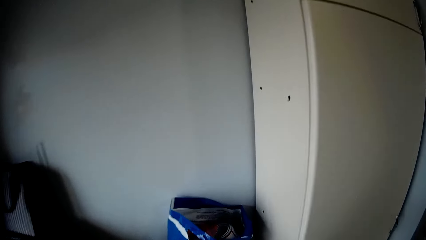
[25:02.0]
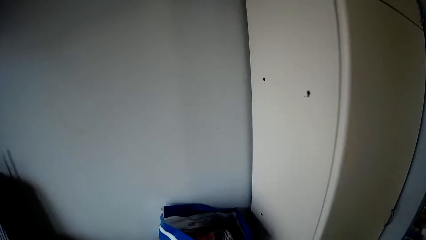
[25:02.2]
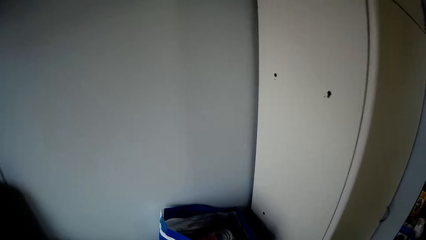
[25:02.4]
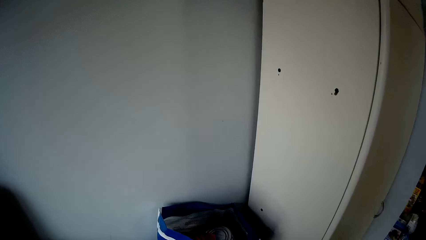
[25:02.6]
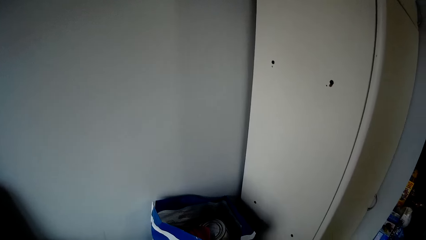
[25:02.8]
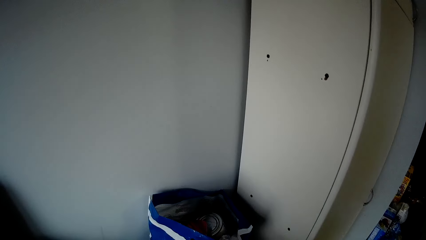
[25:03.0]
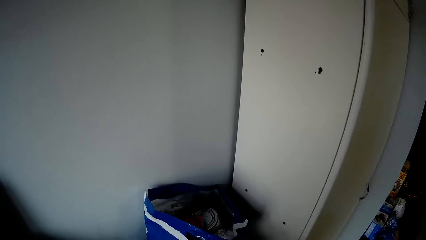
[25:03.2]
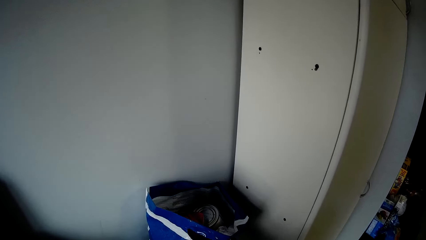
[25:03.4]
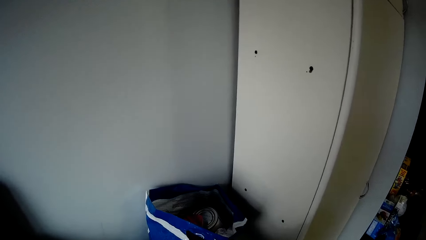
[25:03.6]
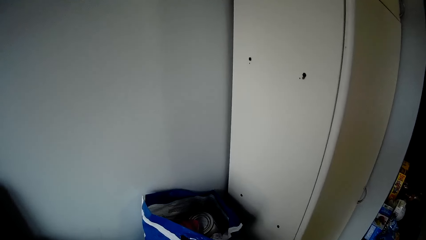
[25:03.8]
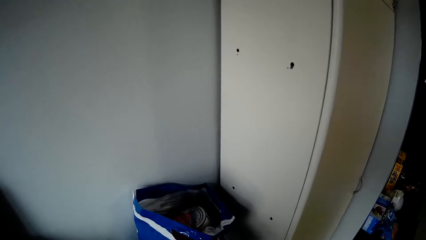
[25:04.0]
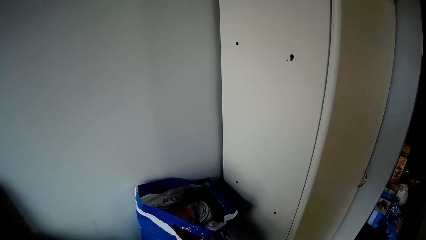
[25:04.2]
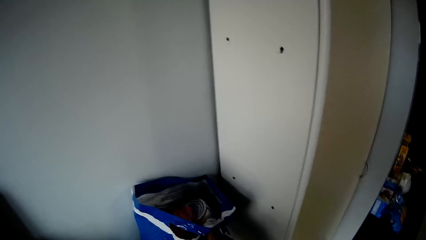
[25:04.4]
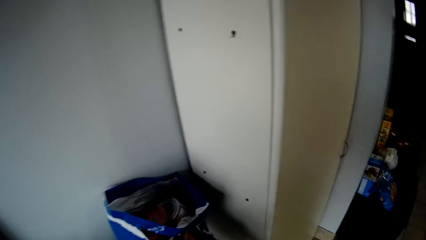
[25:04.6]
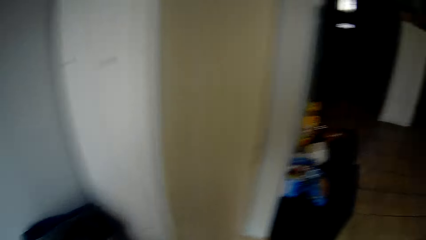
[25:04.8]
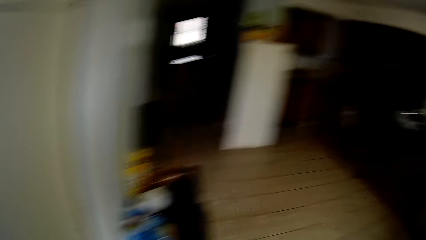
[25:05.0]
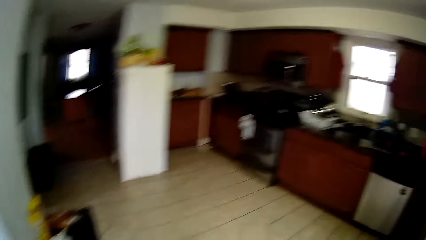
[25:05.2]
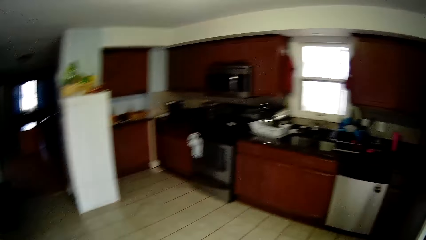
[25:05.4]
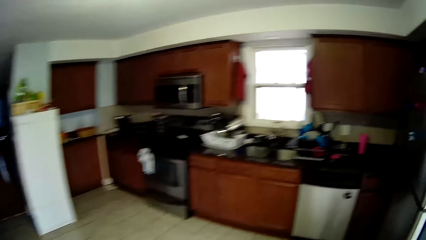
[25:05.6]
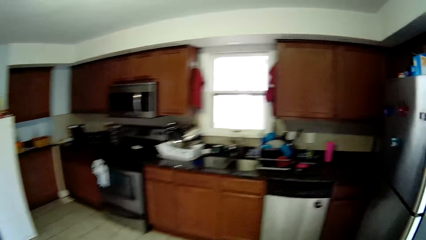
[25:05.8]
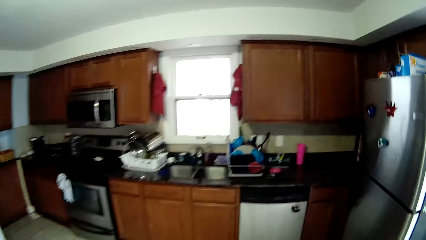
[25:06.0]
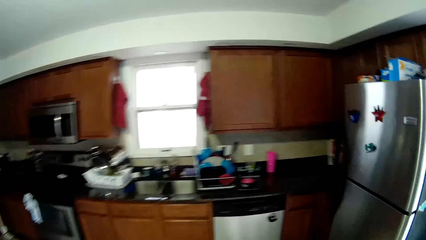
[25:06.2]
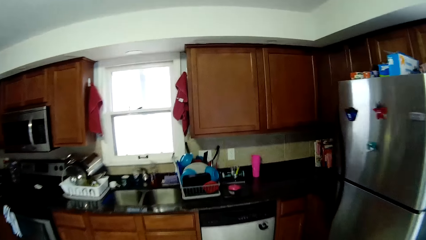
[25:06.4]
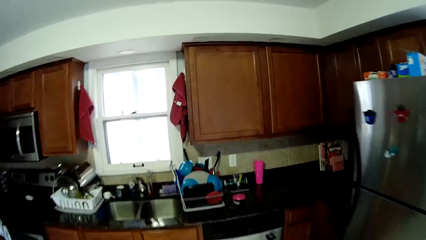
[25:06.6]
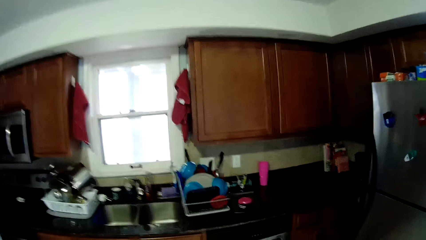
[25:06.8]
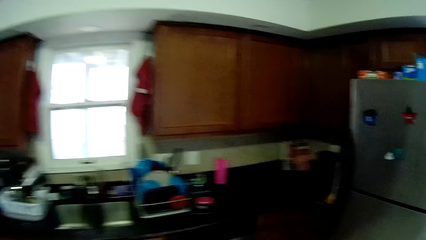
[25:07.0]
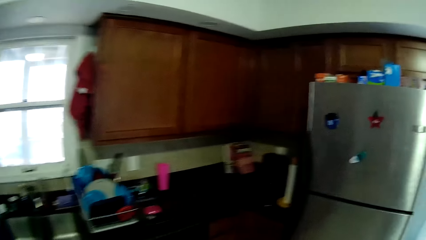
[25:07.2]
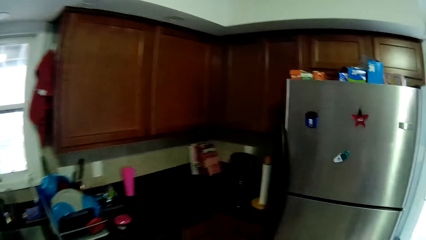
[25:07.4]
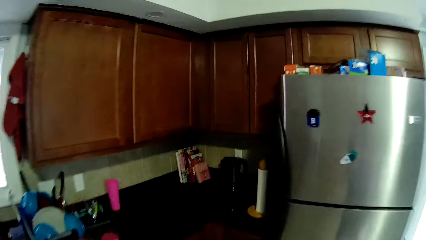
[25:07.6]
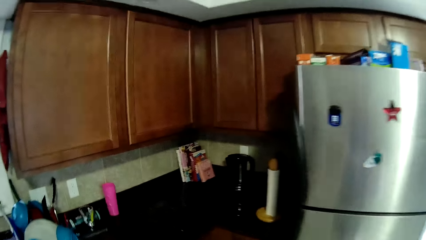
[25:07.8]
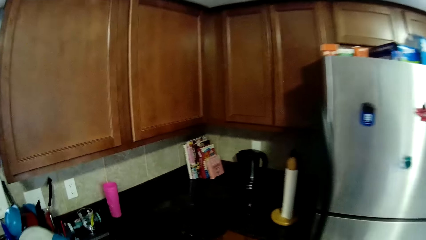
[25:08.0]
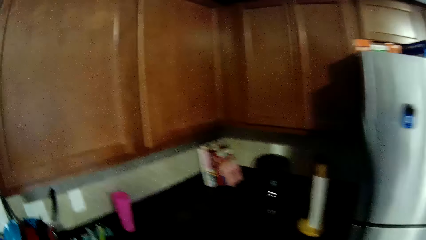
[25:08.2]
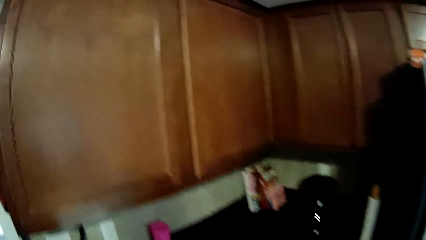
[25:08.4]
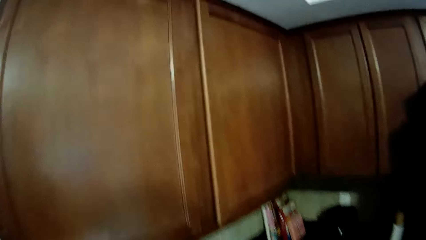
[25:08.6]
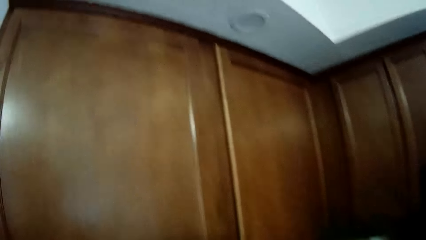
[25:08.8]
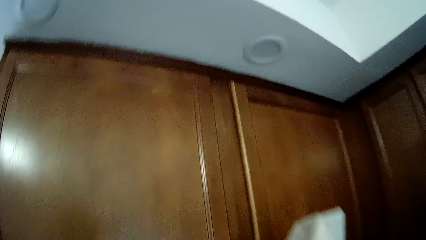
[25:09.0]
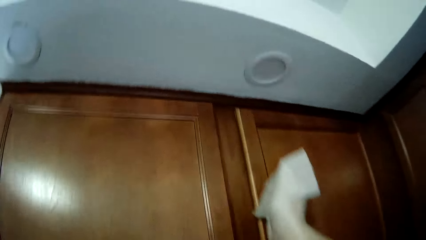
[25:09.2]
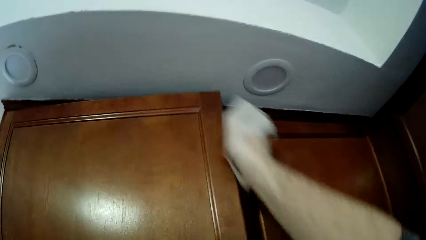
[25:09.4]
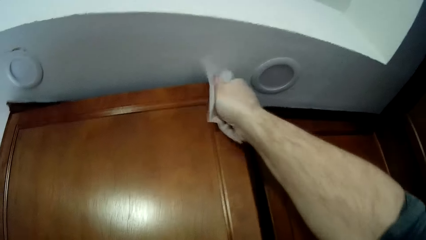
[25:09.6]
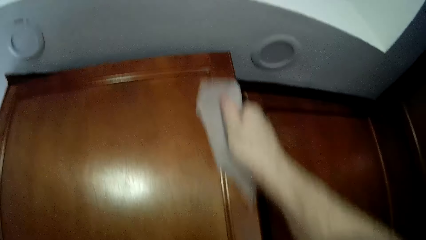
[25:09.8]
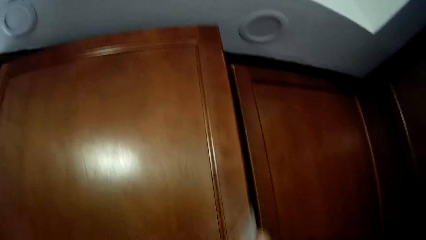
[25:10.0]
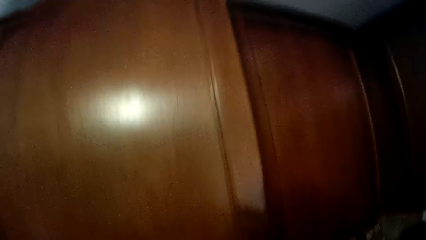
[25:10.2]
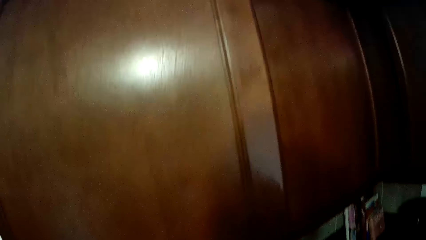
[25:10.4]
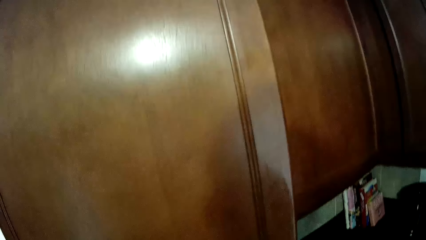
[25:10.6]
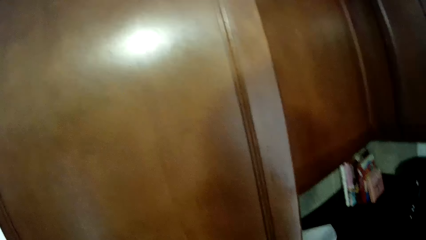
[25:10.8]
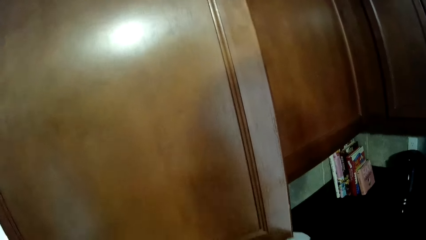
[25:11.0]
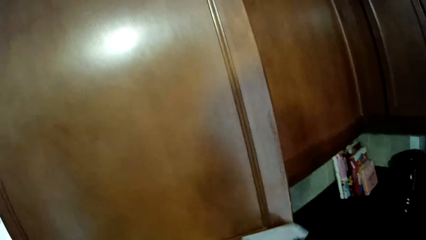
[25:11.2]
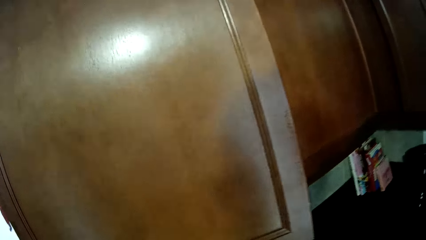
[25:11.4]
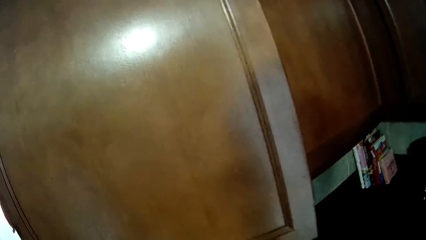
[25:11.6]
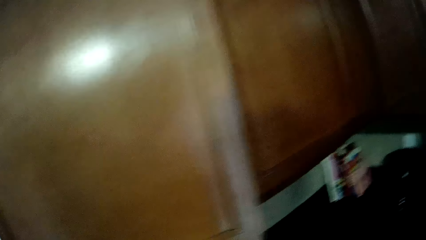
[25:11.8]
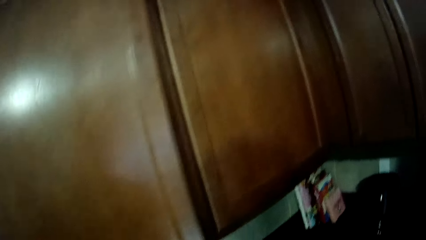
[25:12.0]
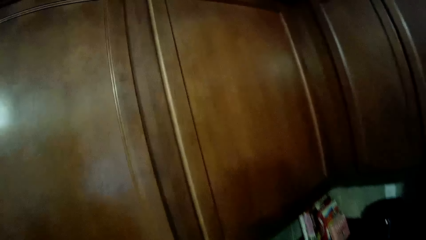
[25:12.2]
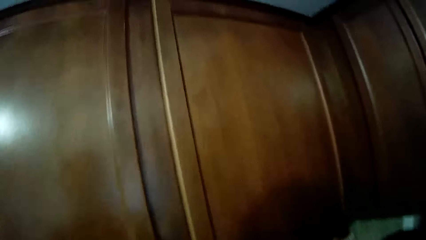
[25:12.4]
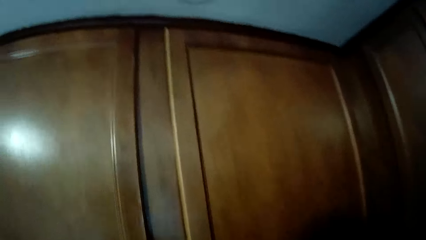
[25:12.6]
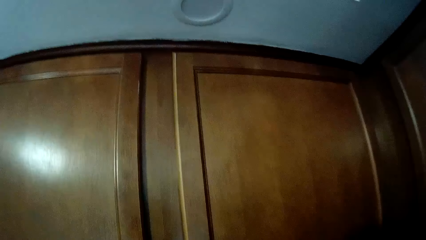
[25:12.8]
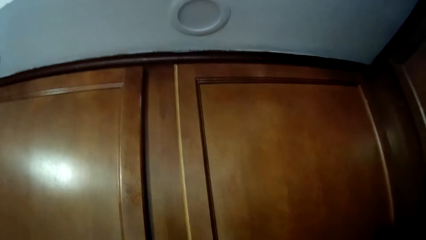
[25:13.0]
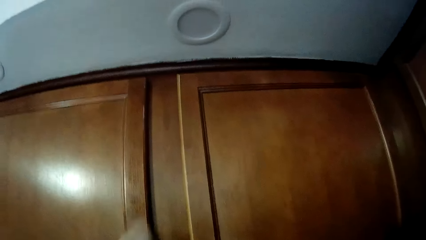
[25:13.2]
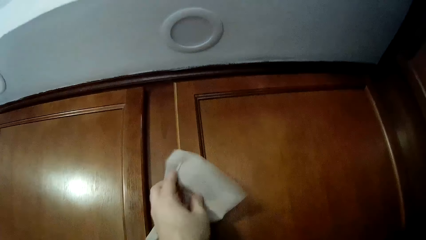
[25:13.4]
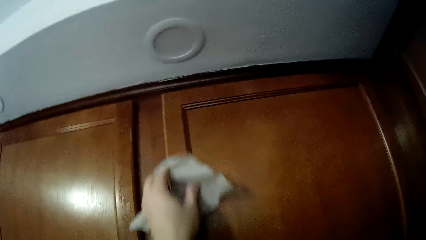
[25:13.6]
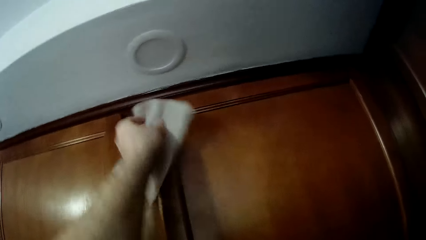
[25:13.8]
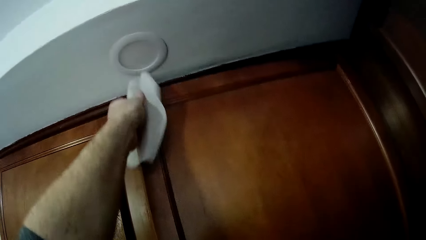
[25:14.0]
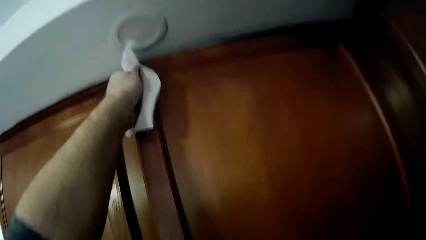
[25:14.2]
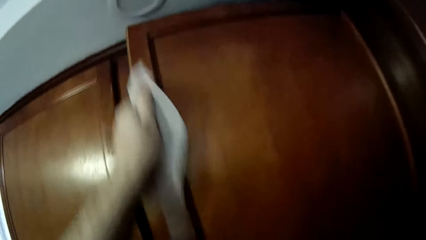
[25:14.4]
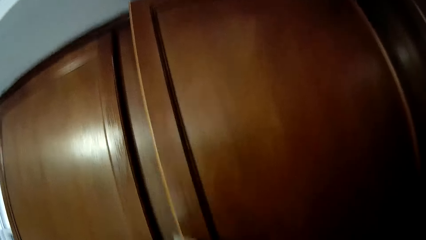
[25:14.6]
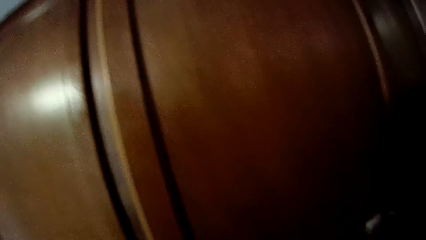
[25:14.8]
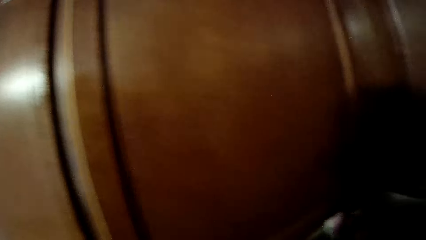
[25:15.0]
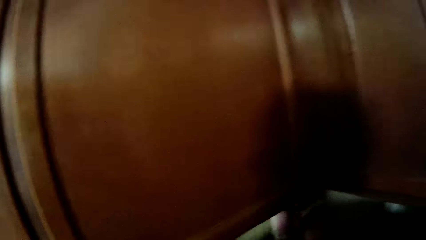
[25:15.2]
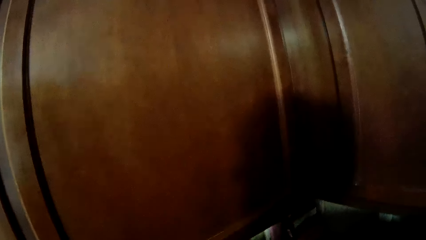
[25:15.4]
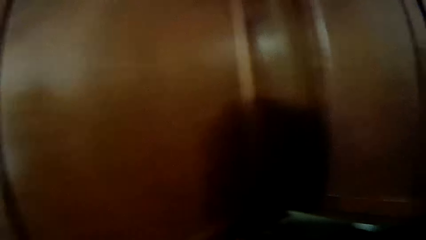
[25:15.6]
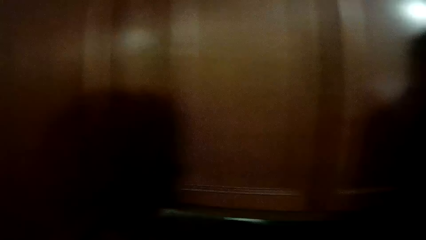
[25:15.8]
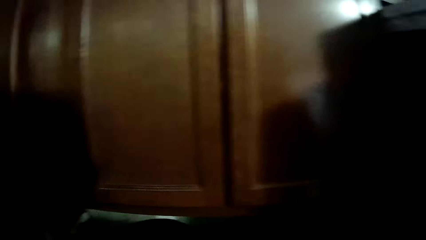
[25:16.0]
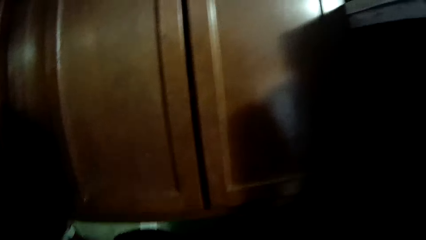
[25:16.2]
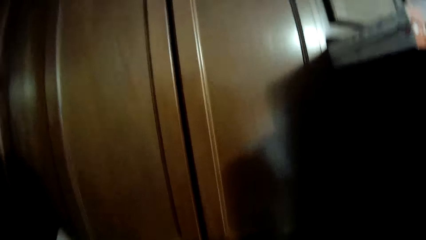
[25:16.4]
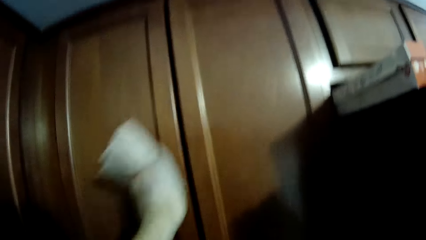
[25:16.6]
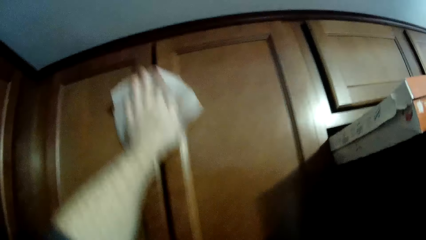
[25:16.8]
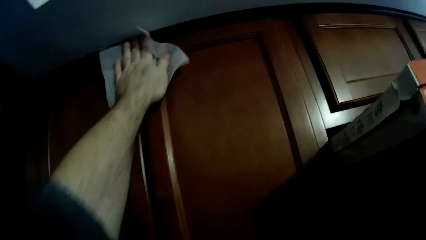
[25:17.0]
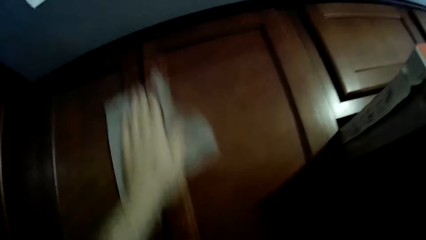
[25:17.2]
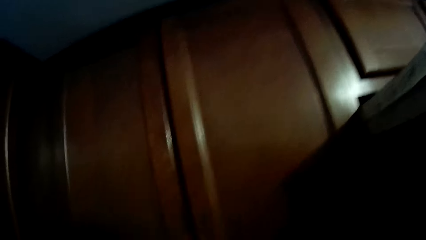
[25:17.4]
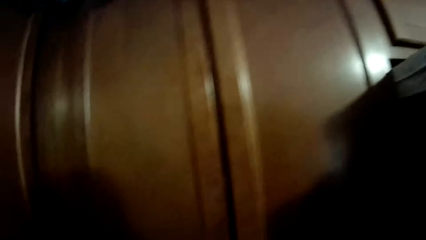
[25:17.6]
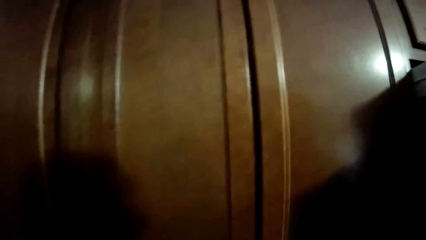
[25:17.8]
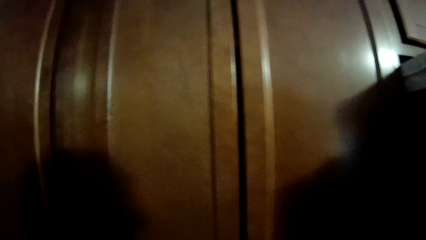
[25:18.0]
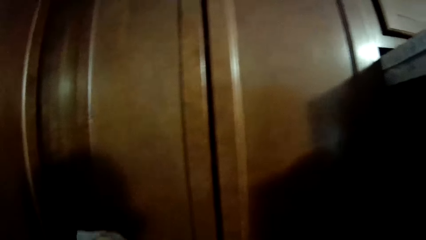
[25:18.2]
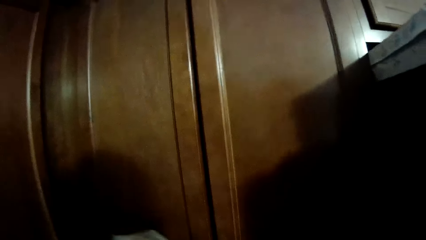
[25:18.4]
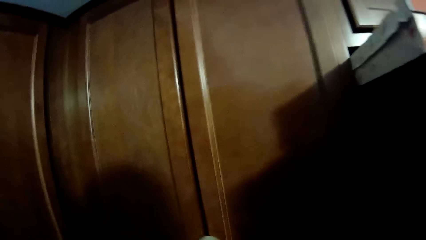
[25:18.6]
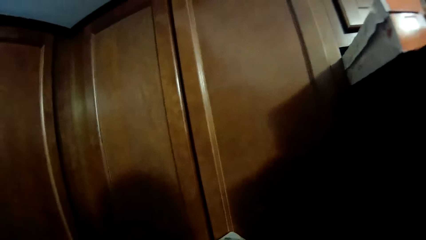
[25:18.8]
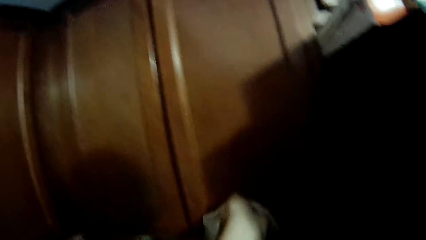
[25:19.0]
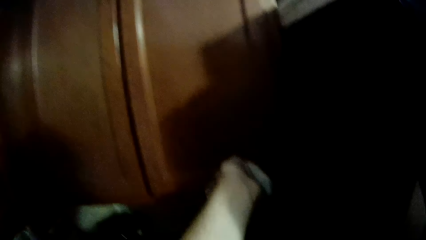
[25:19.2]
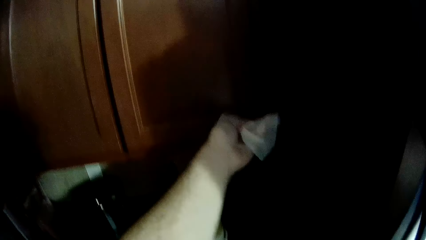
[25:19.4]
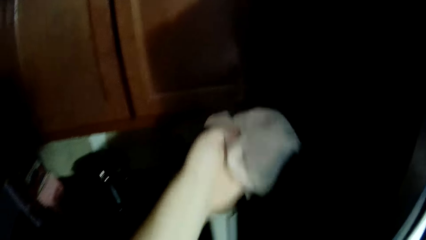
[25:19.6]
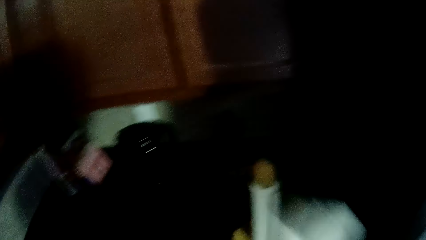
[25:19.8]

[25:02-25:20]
The camera wearer looks around. They pick up a paper towel. They walk around the house. They wipe the cabinet door. They open the cabinet door. They open it again. They wipe the cabinet door. They wipe the cabinet.
